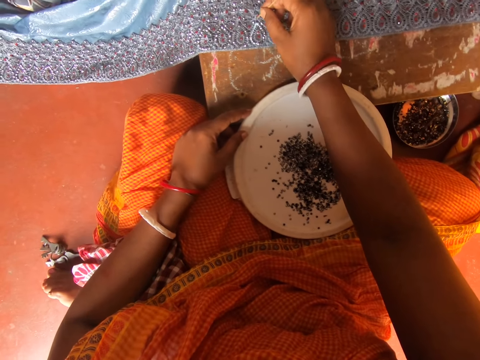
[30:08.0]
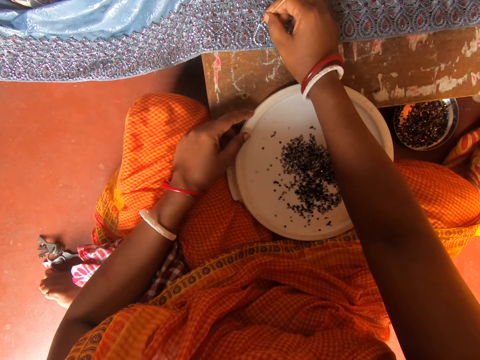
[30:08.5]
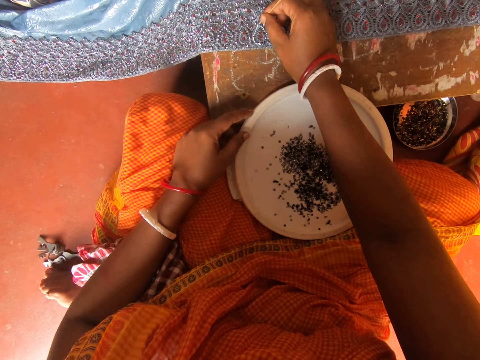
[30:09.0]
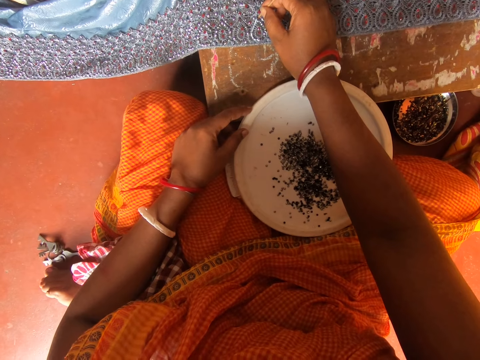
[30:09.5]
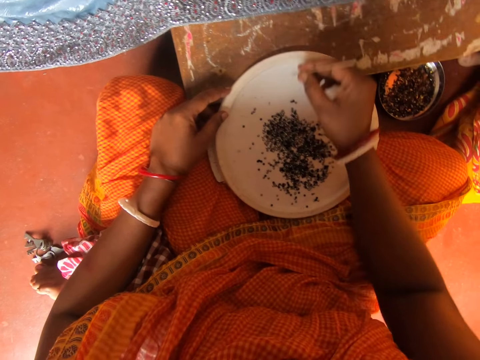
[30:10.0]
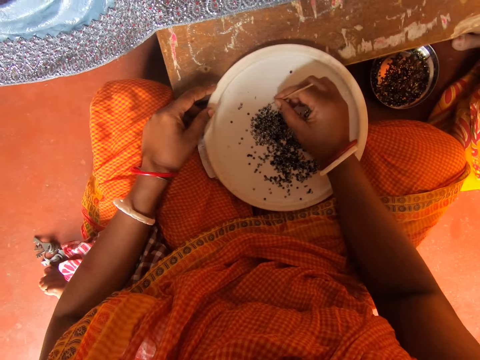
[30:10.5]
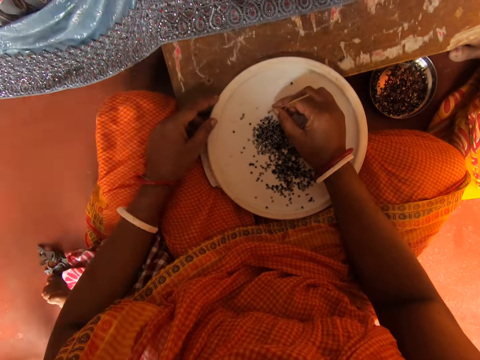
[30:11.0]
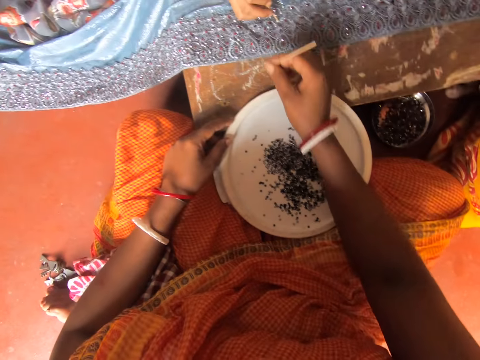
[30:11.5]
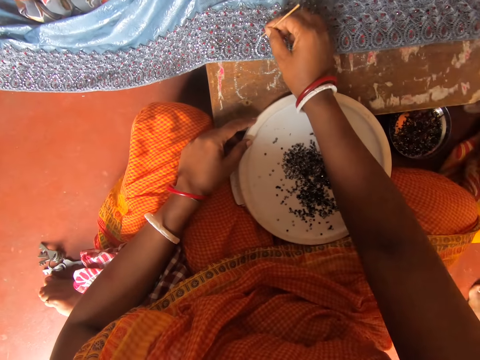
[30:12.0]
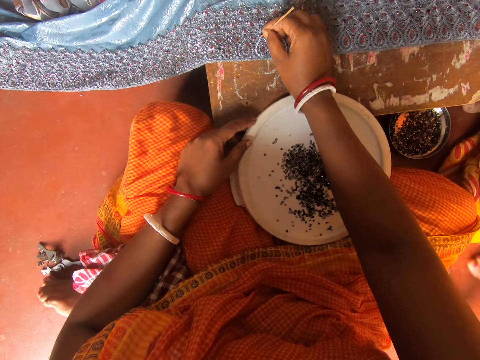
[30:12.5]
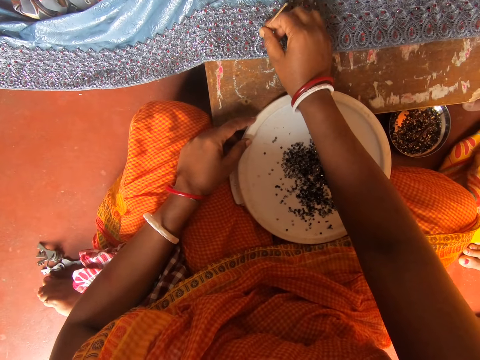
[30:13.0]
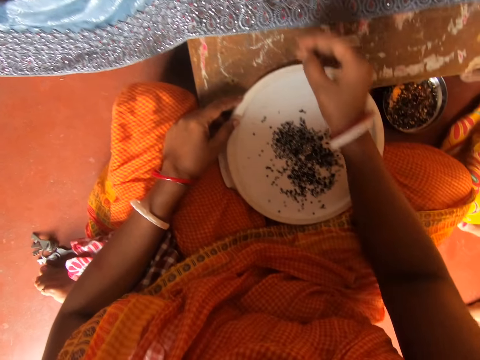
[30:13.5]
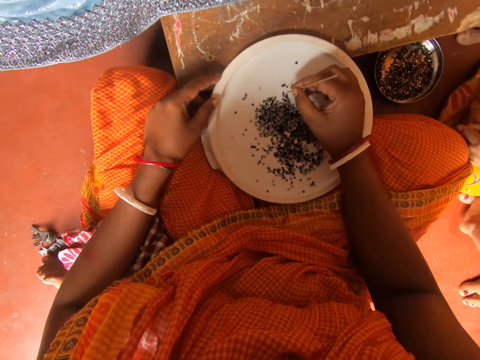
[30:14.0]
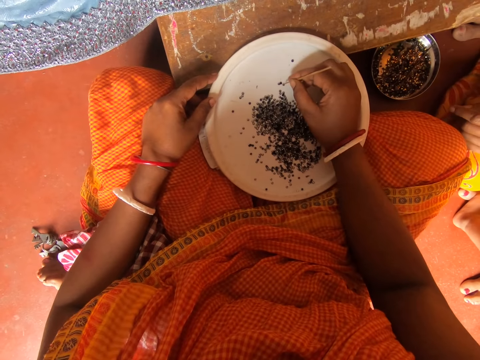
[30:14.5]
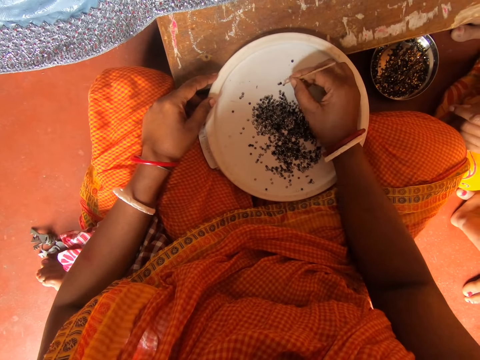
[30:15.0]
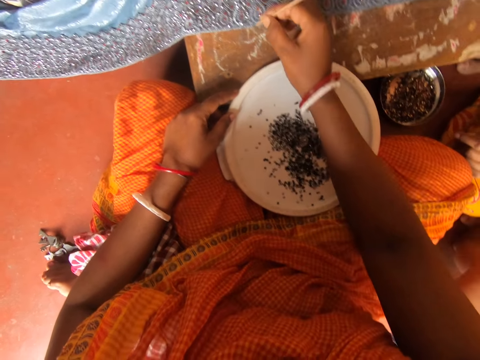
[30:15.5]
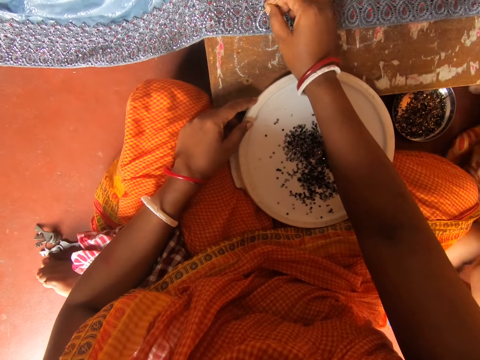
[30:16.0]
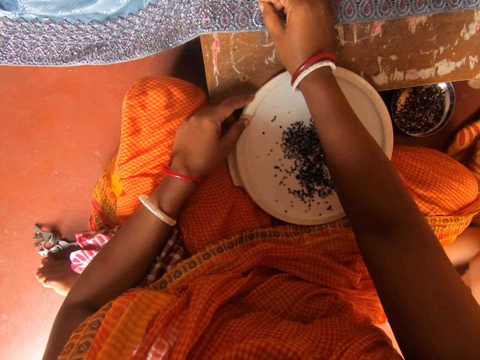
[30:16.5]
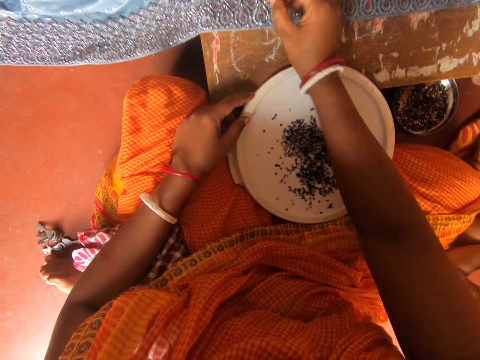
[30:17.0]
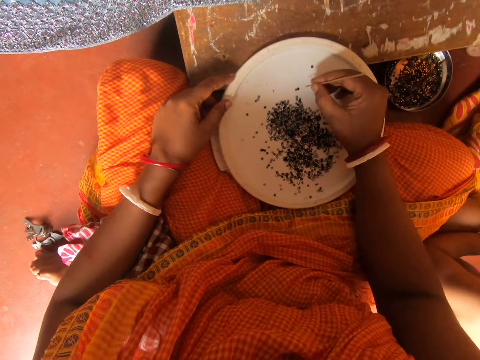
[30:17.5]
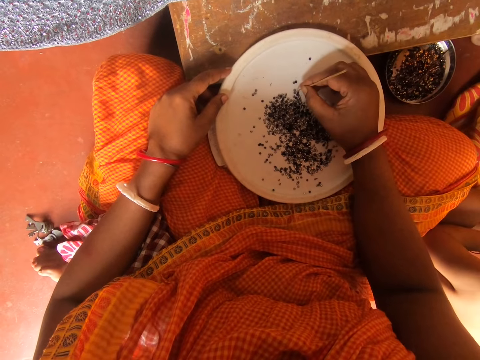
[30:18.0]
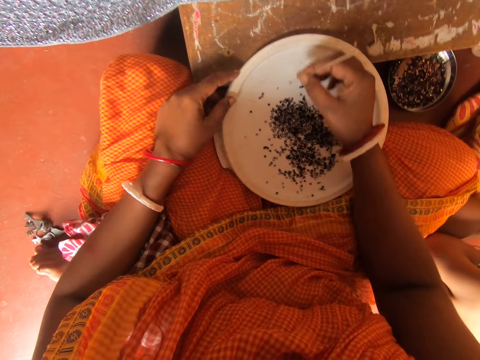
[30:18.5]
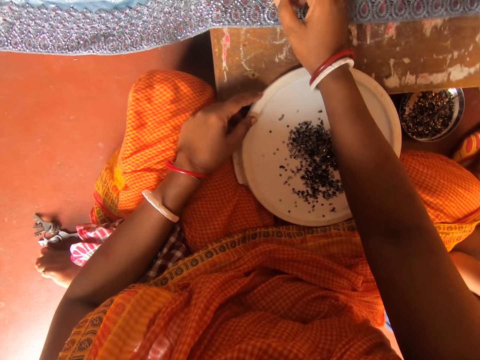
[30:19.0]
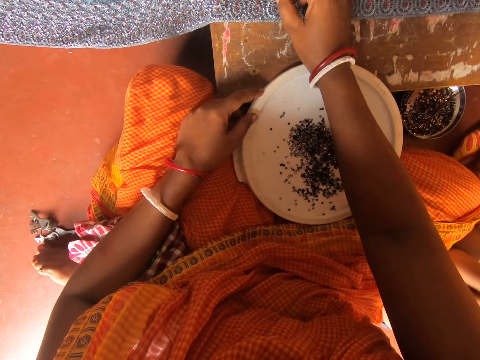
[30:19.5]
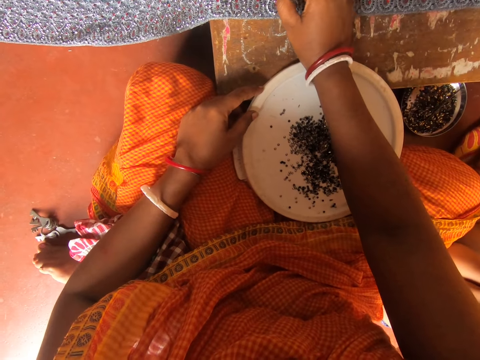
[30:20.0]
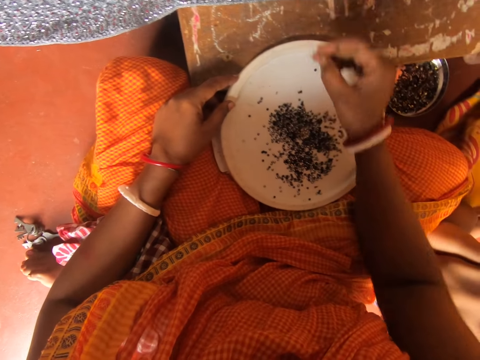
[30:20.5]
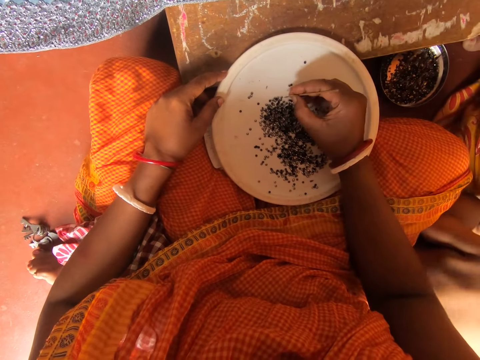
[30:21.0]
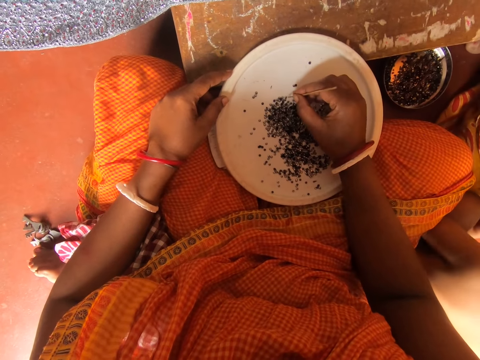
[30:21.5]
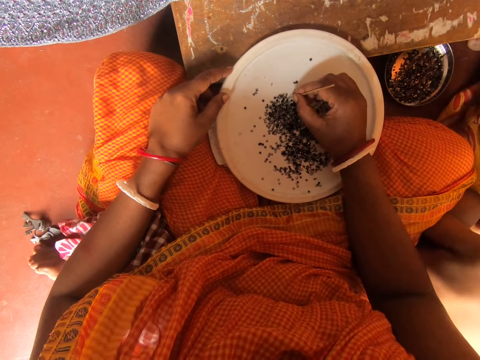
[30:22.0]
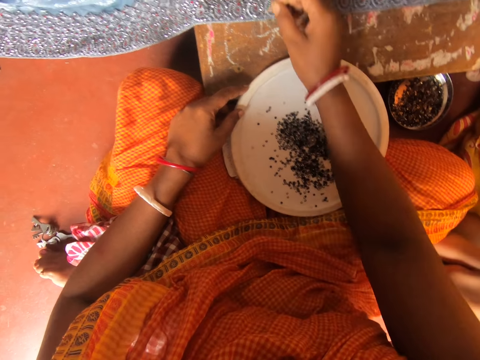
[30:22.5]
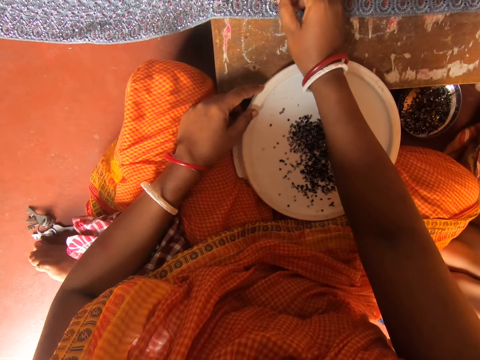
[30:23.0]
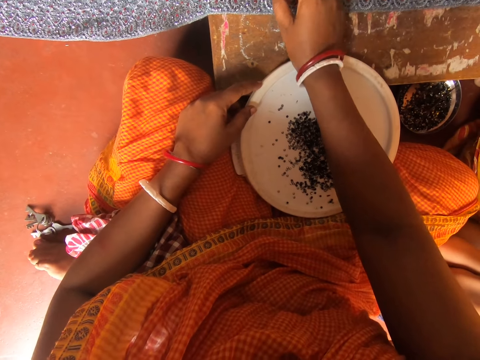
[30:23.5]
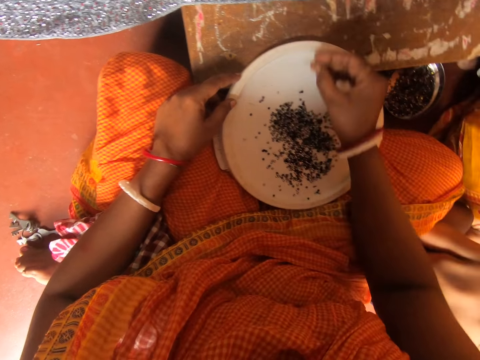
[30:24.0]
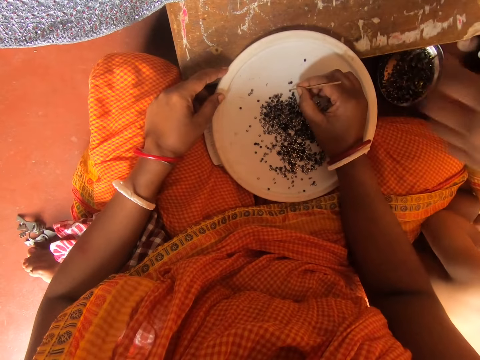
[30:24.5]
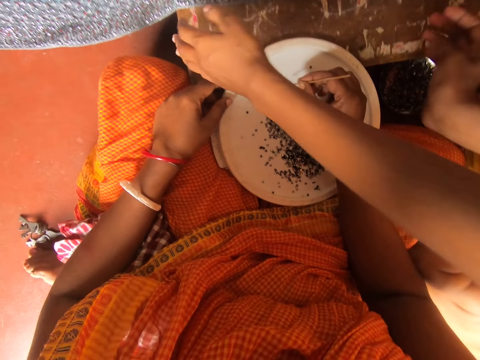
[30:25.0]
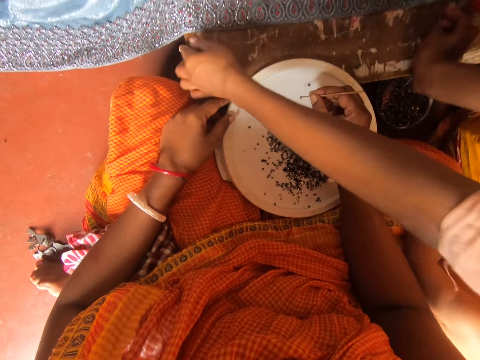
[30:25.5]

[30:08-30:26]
The camera wearer puts the bead on a cloth with a bead stick. They pick a bead in a plate with the bead stick. A person puts a bead on the cloth with a bead stick. The camera wearer puts the bead on the cloth with the bead stick. Another person talks. The first person talks. The camera wearer picks a bead in the plate with the bead stick. The first person talks. The camera wearer puts the bead on the cloth with the bead stick. They pick a bead in the plate with the bead stick. They talk. They put the bead on the cloth with the bead stick. They talk. They pick a bead in the plate with the bead stick. They put the bead on the cloth with the bead stick. A third person talks. The camera wearer picks a bead with the stick.

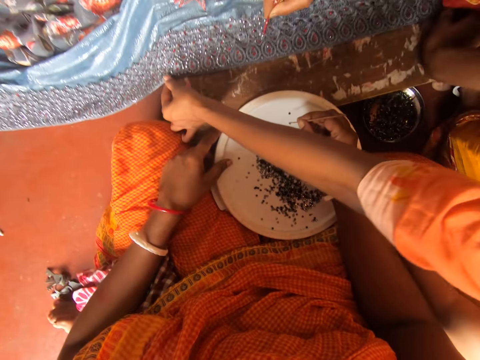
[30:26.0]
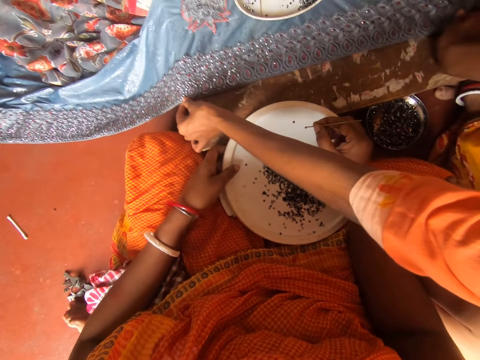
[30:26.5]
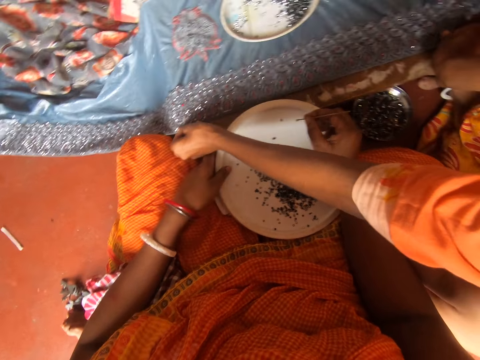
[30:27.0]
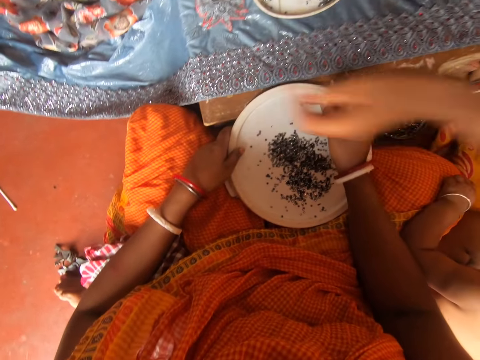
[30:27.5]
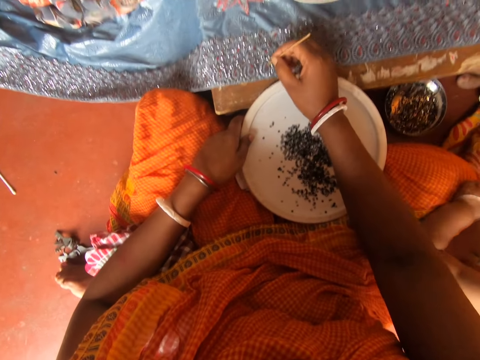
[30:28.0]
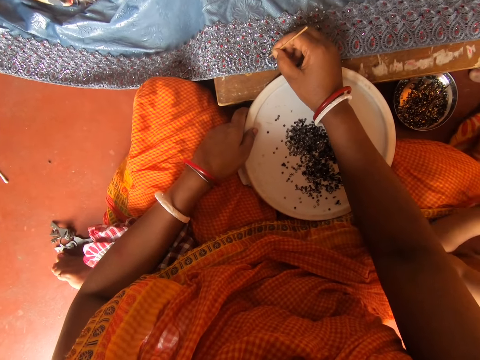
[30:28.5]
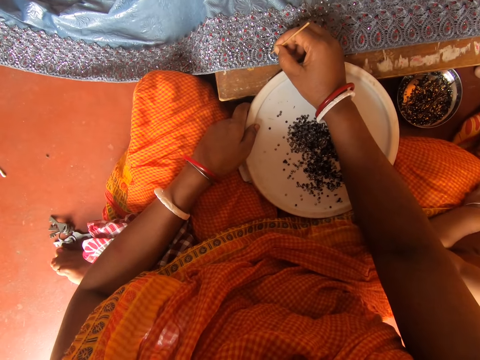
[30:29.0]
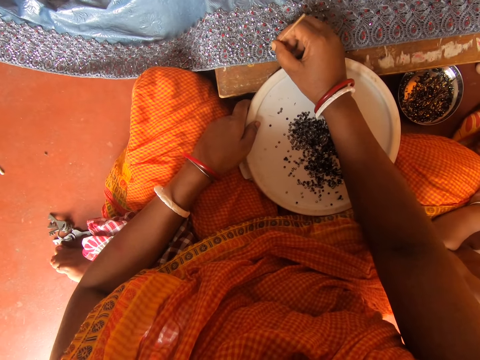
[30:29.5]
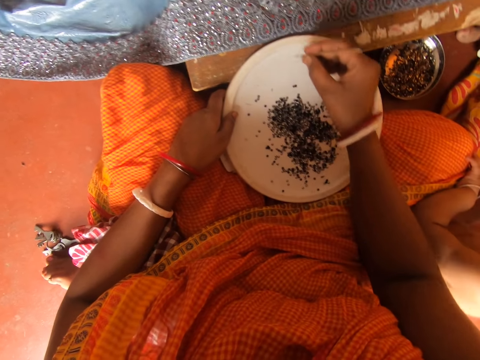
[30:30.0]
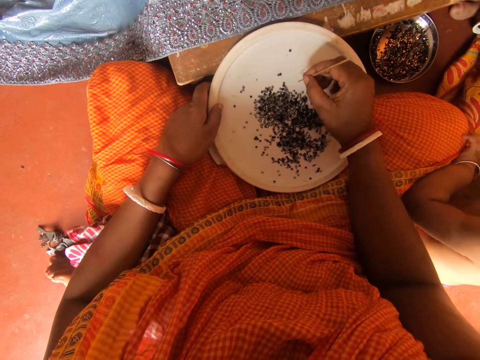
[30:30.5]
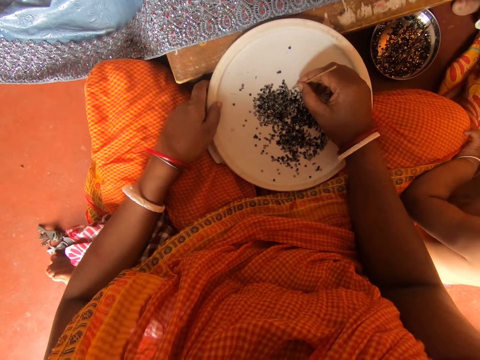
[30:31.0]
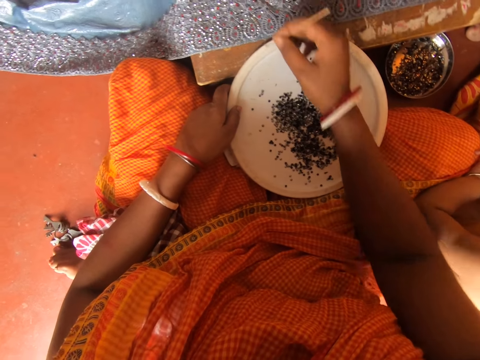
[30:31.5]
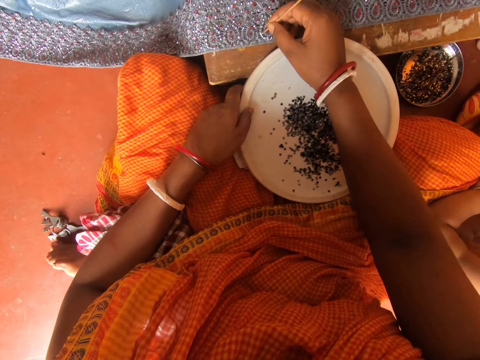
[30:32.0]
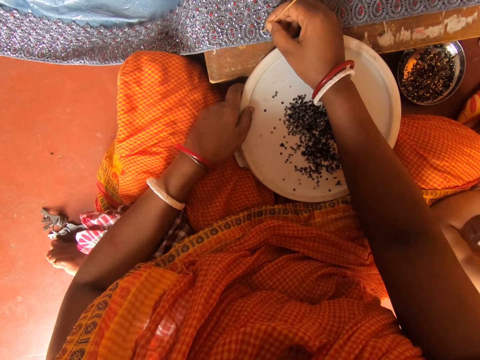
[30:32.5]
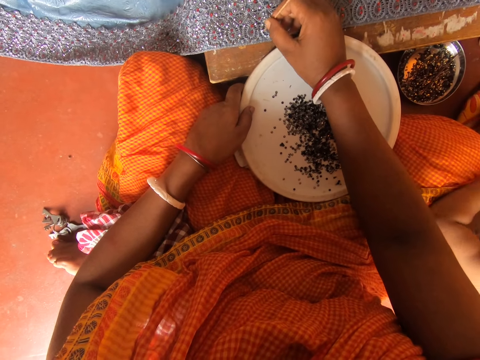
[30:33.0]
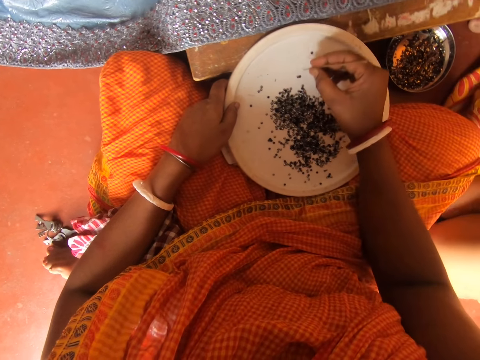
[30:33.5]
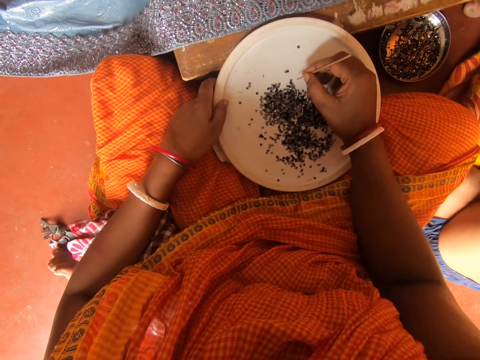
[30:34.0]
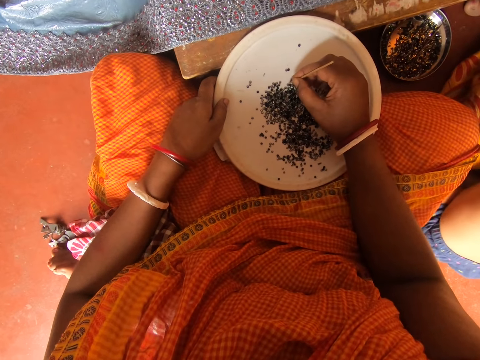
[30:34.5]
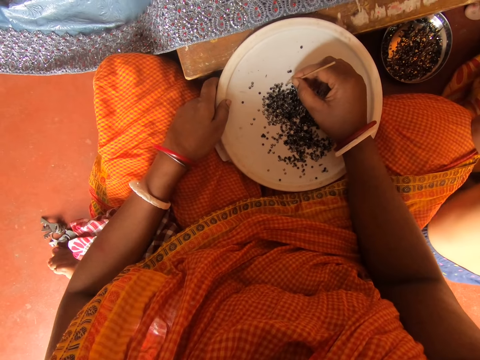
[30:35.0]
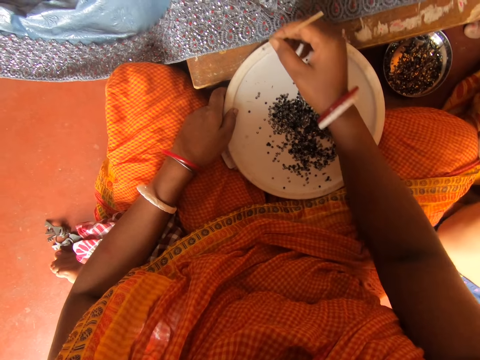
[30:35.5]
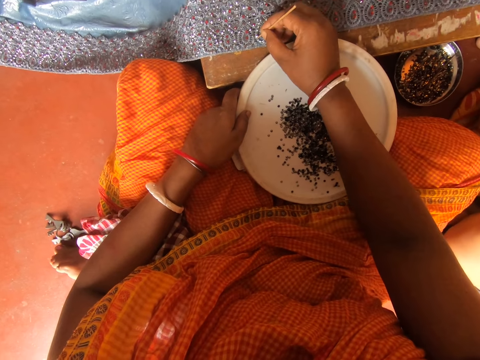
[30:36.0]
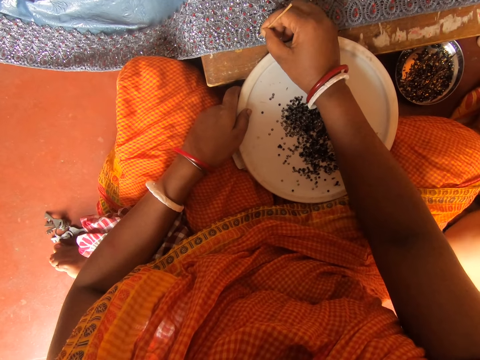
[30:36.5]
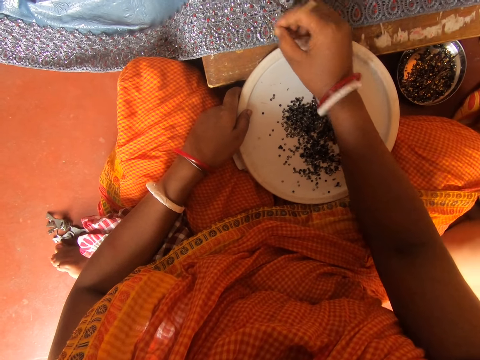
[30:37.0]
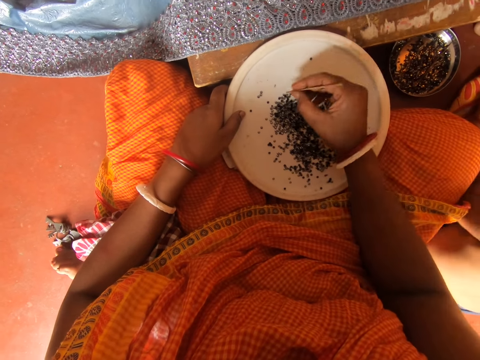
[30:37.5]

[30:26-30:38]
A person grabs the table with both hands. The camera wearer puts the bead on a cloth with a bead stick. They pick a bead in a plate with the bead stick. They put the bead on the cloth with the bead stick. The person wails. The camera wearer picks a bead in the plate with the bead stick. They put the bead on the cloth with the bead stick.
